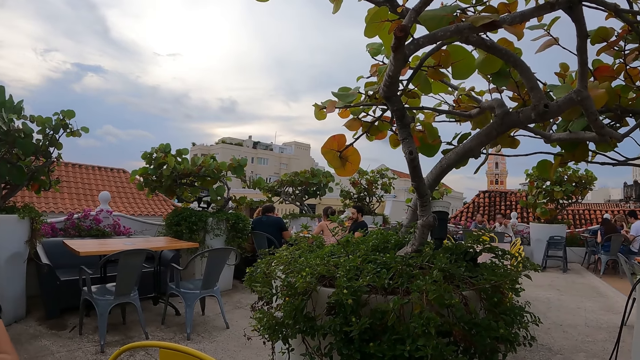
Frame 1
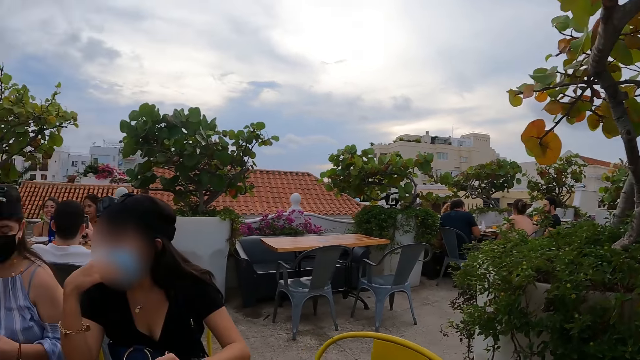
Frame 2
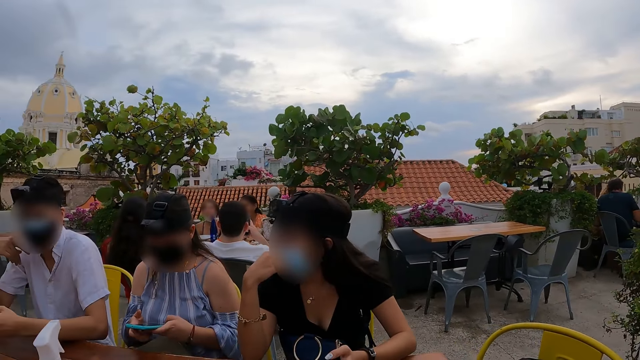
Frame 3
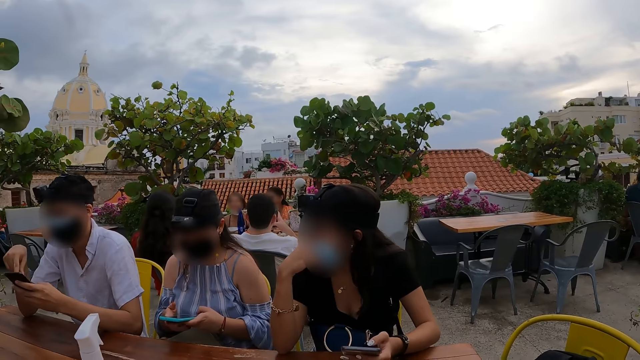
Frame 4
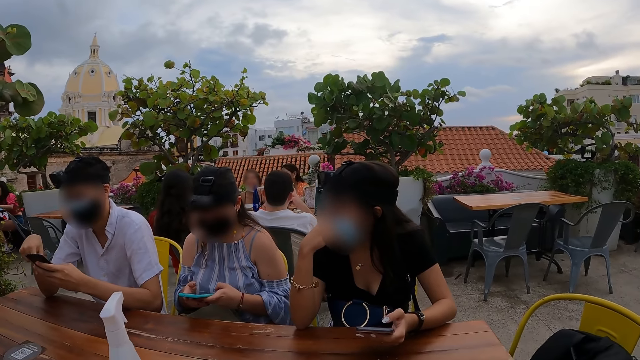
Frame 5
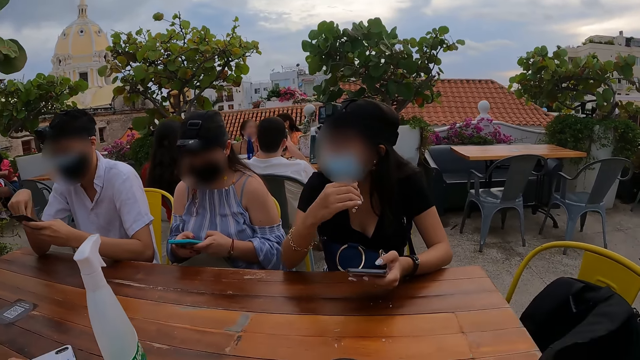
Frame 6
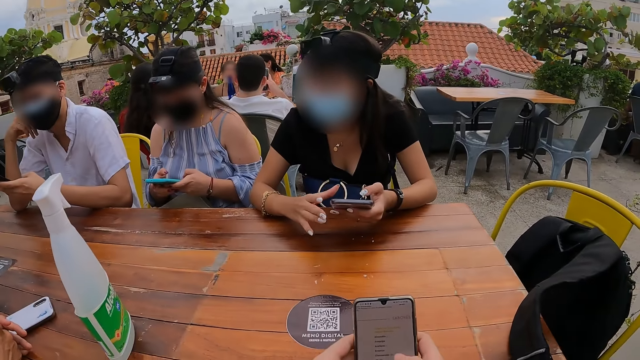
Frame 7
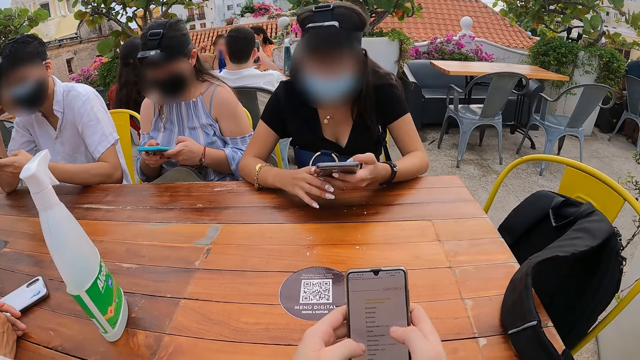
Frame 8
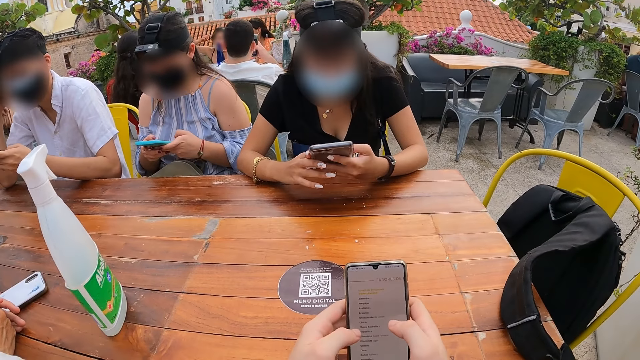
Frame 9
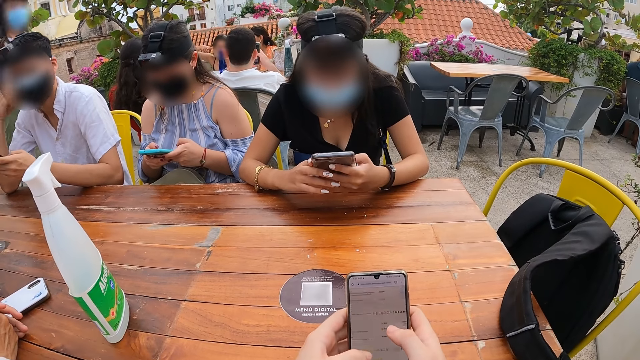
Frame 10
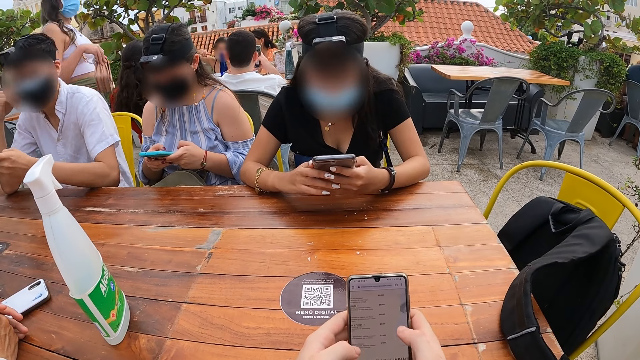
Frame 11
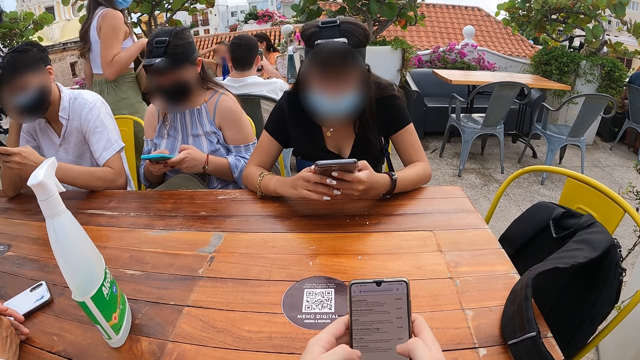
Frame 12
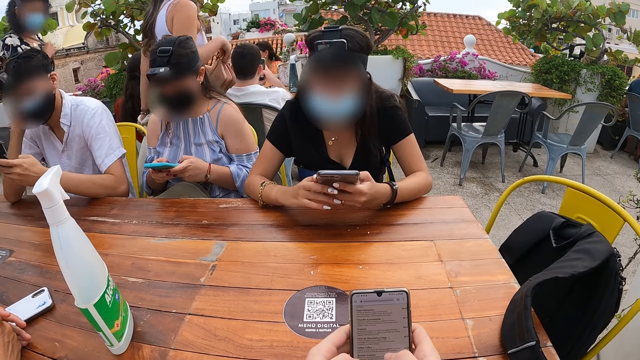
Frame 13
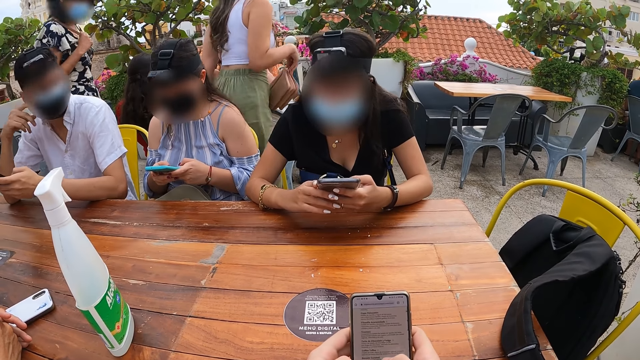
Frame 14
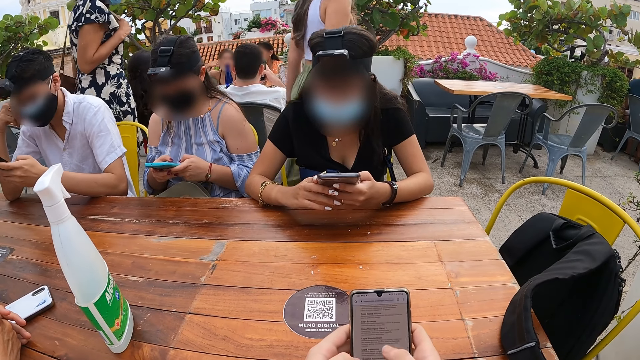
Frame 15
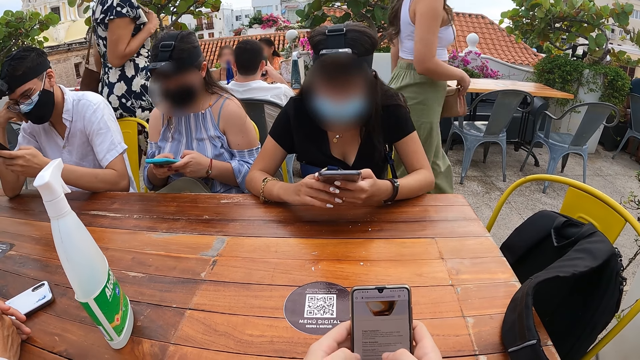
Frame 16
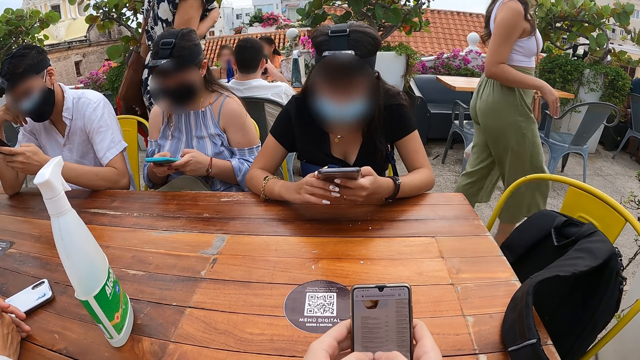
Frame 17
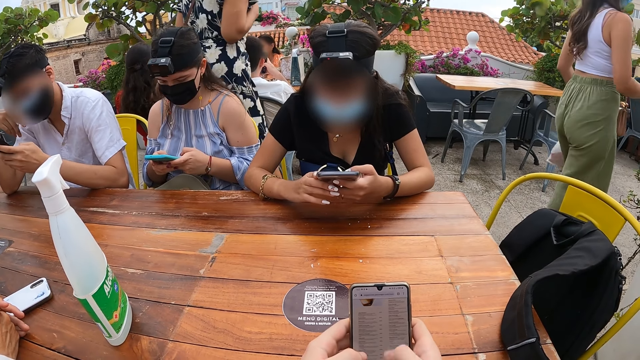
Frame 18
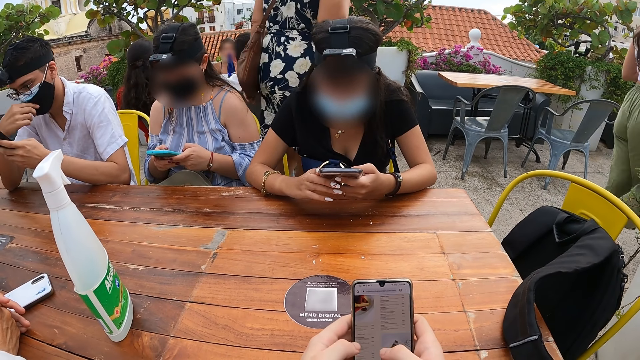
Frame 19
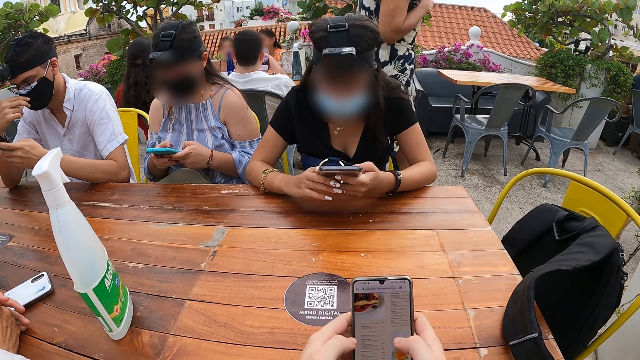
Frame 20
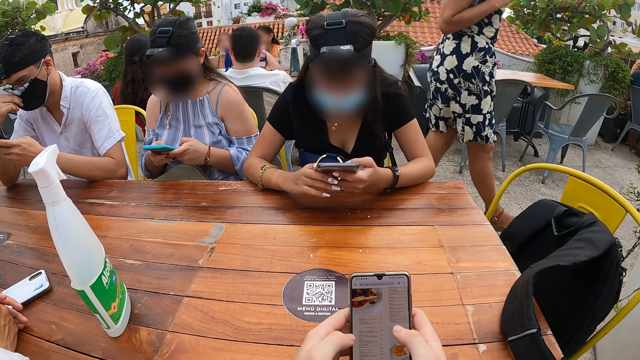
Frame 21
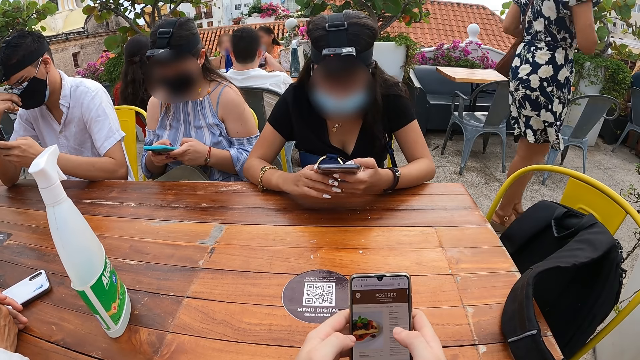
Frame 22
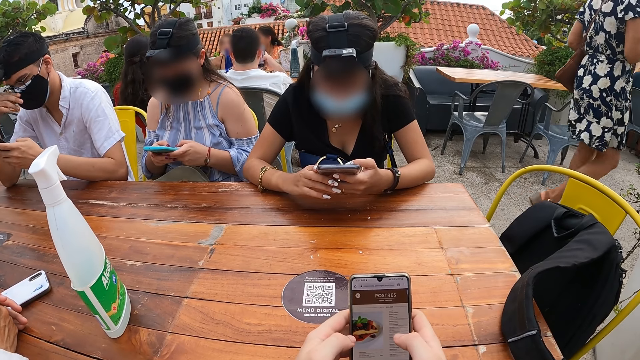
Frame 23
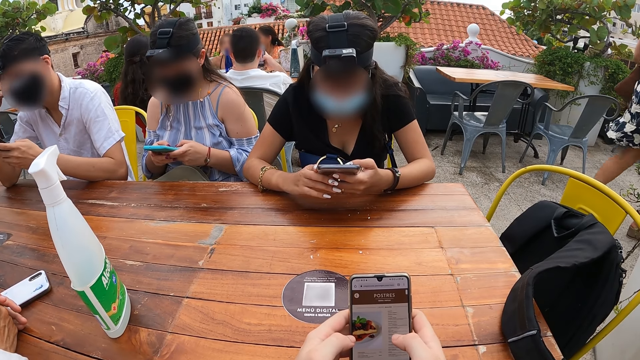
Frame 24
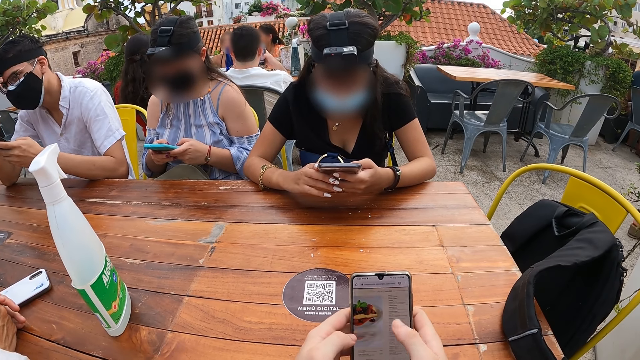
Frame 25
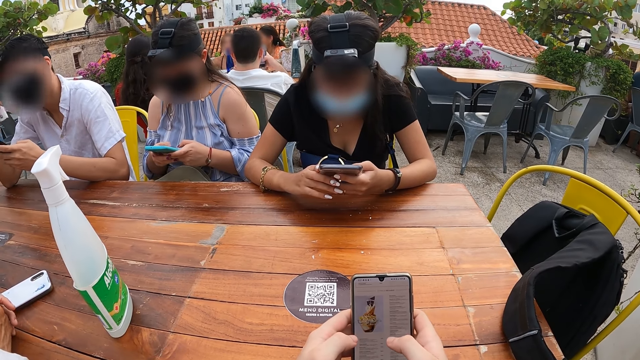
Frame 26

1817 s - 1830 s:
A woman holds the phone with her left hand. A man operates the phone with his left hand. The woman holds the phone with both hands. The camera wearer operates on the phone. She operates the phone with her right hand. The man adjusts a face mask on his face with his right hand.

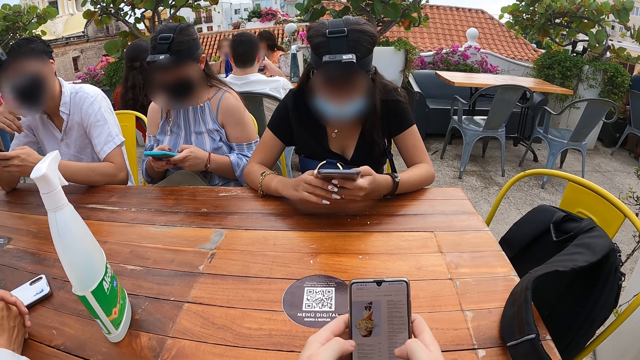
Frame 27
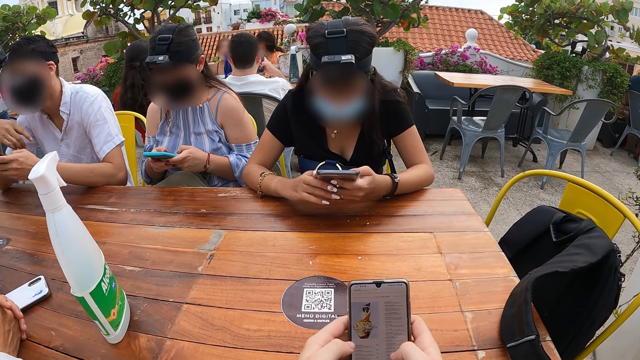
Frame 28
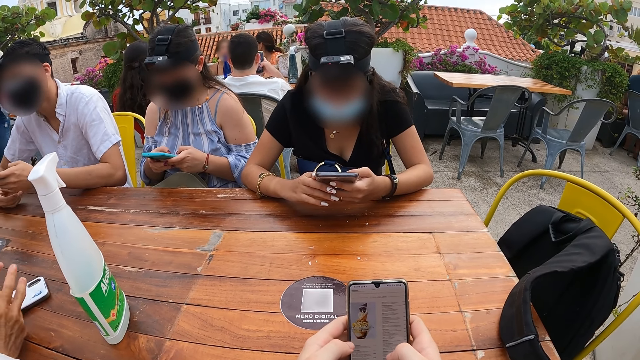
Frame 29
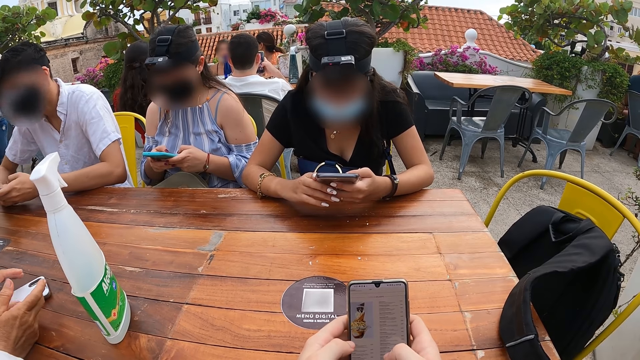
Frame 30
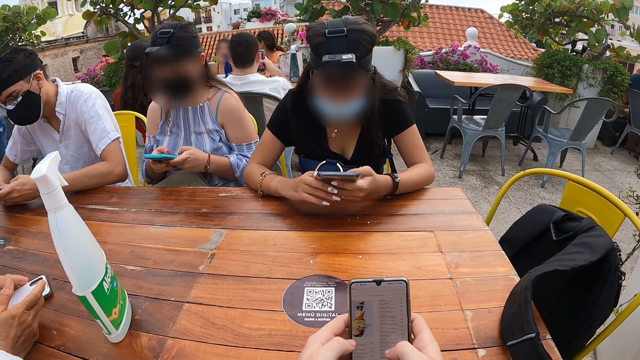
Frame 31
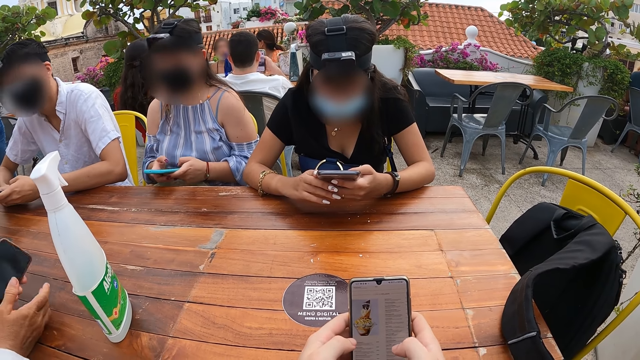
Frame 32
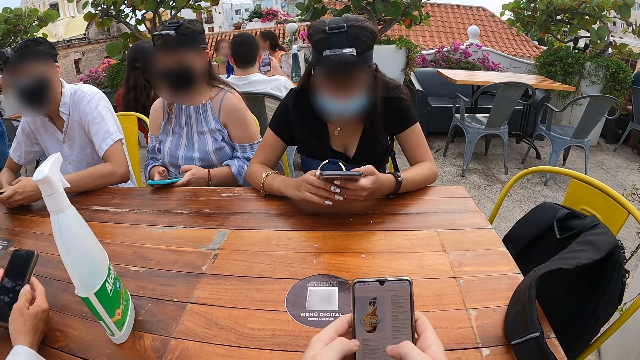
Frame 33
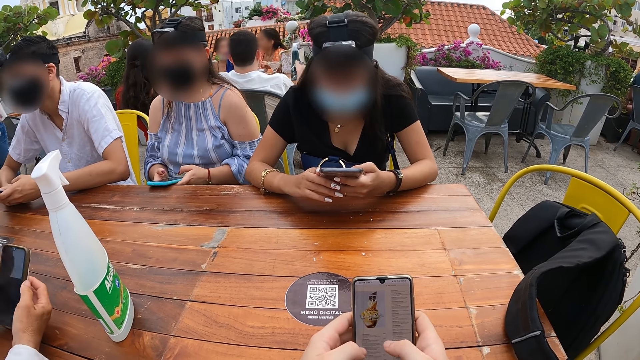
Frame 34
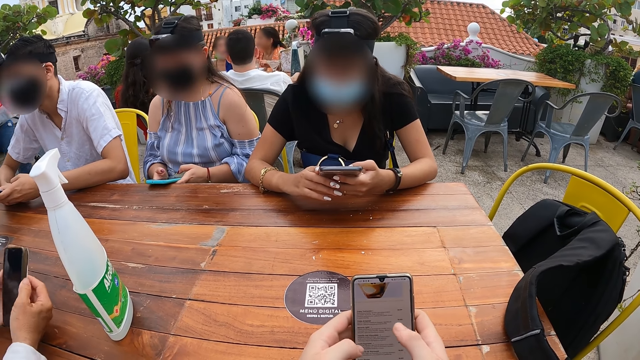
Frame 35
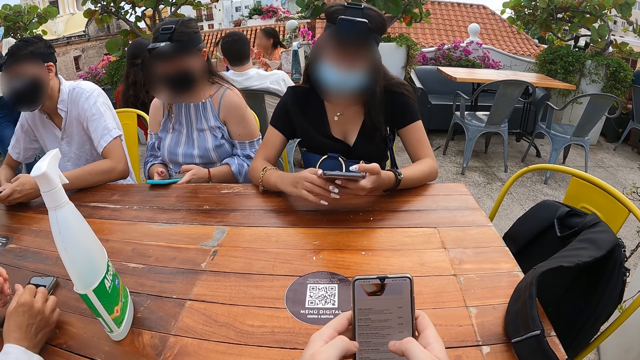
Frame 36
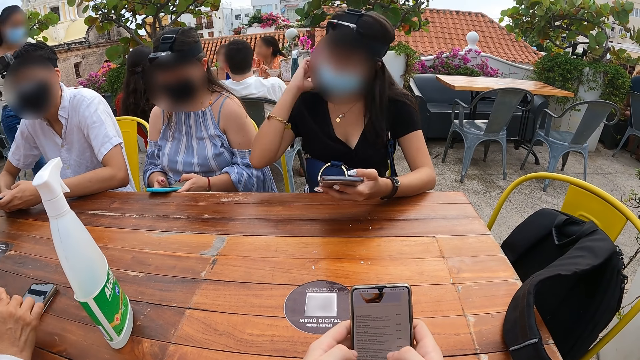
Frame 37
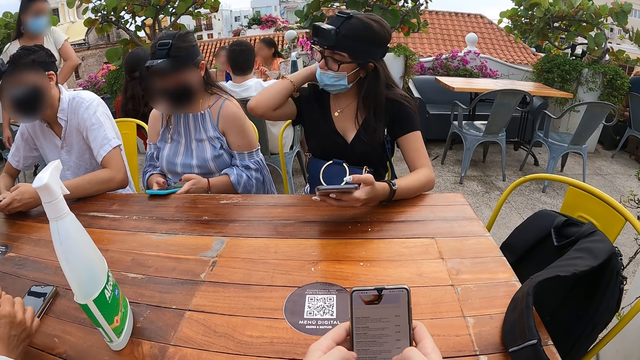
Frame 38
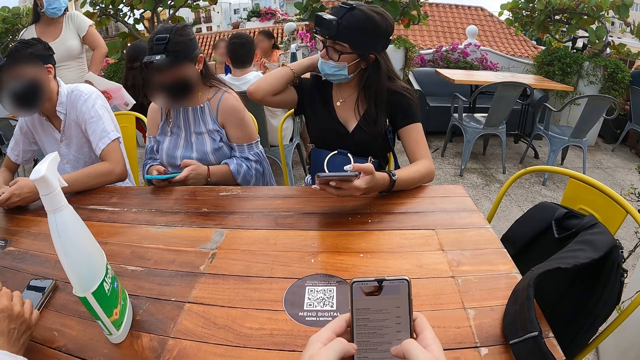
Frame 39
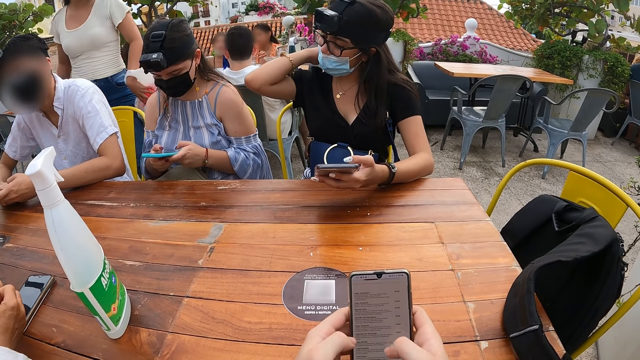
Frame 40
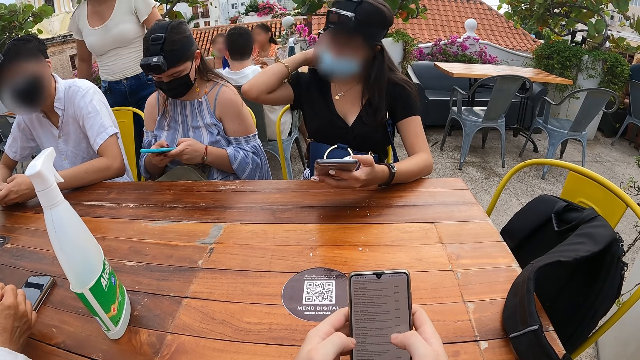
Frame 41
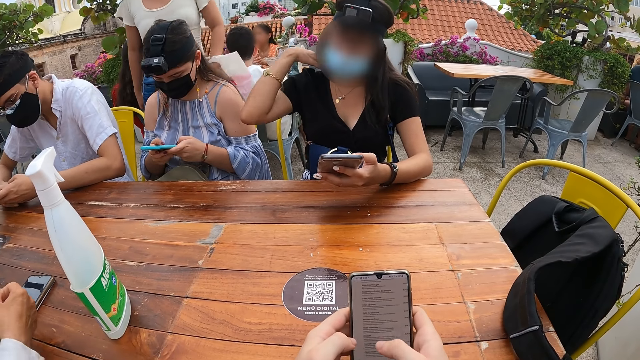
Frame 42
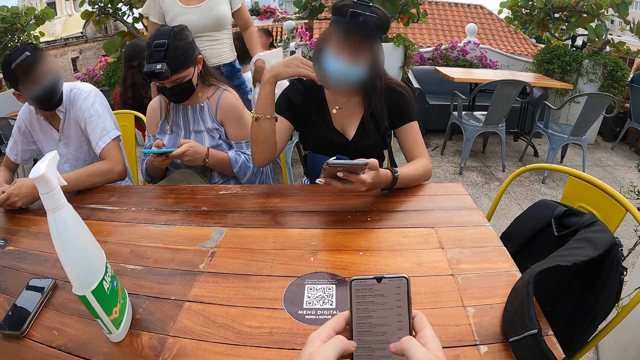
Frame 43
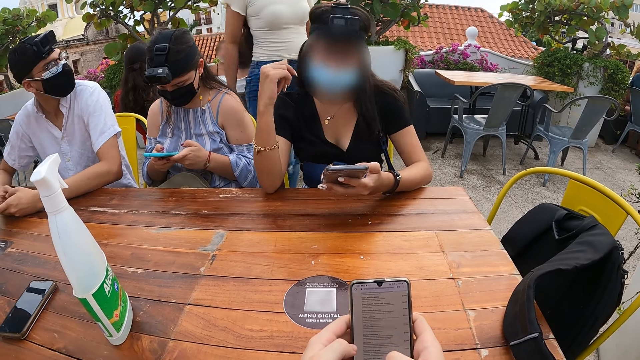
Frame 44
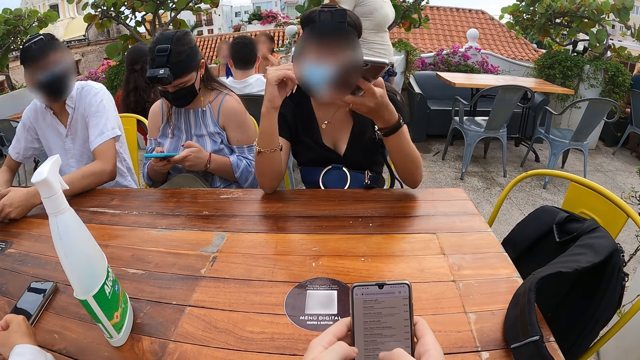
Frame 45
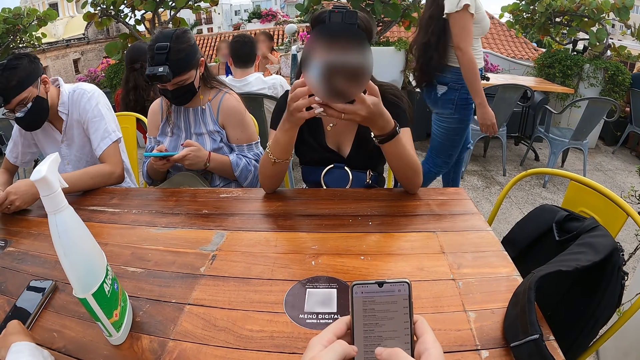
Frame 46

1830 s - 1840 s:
A man holds the phone with both hands. A woman picks up the phone from the table with her left hand. The woman holds the phone with both hands. Another woman places the phone on the table with both hands. The camera wearer operates the phone with her right hand. The first woman drops the phone on the table with both hands. The camera wearer operates the phone with her right hand. A third woman holds the phone with her left hand. The third woman adjusts her hair with her right hand. The second woman lifts the phone from the table with both hands.
